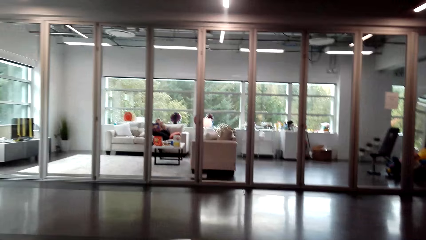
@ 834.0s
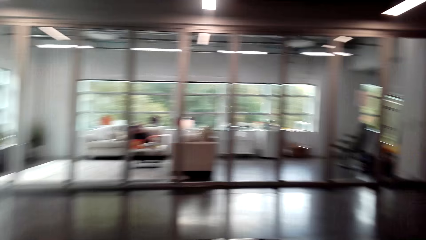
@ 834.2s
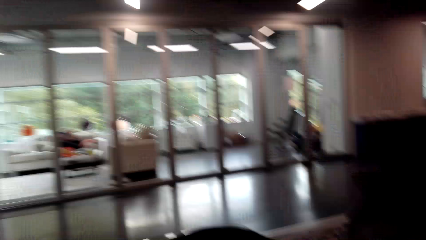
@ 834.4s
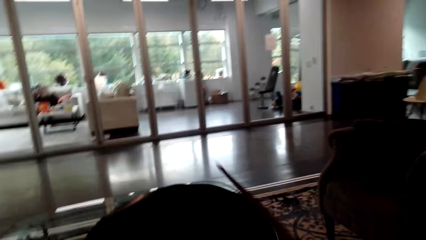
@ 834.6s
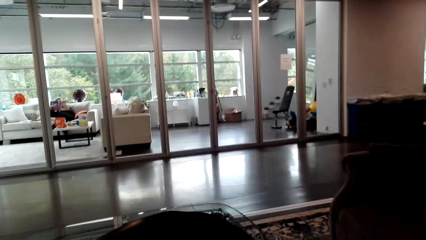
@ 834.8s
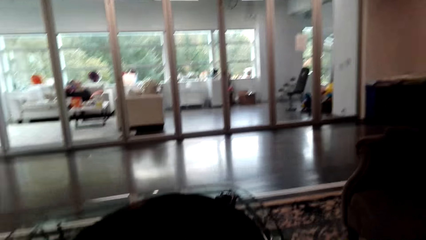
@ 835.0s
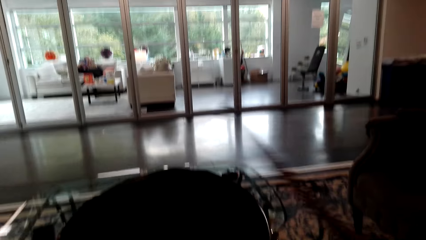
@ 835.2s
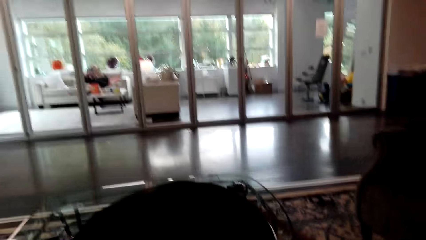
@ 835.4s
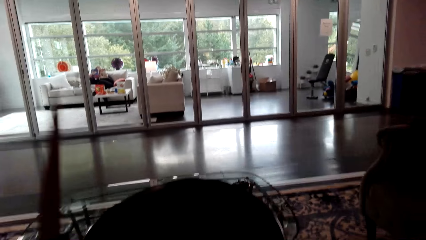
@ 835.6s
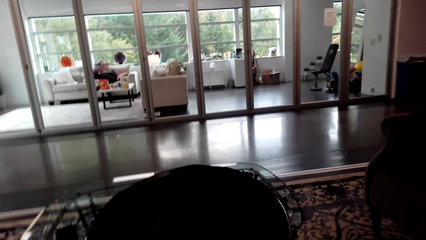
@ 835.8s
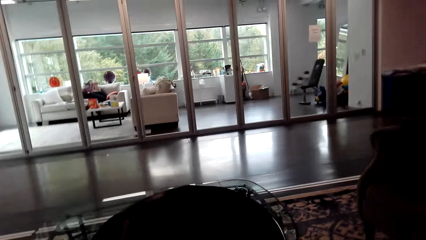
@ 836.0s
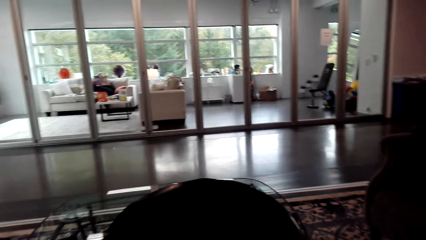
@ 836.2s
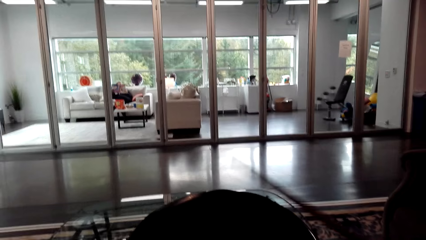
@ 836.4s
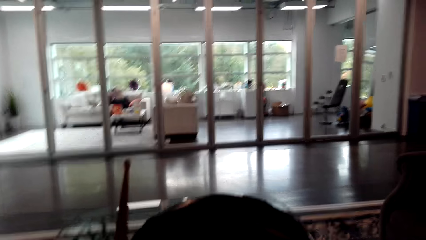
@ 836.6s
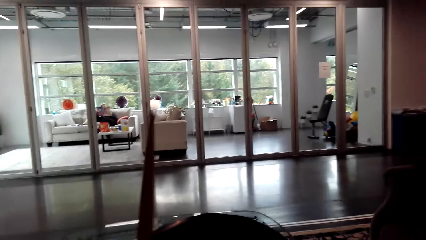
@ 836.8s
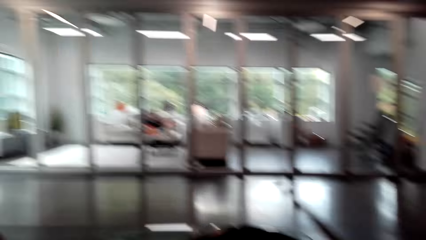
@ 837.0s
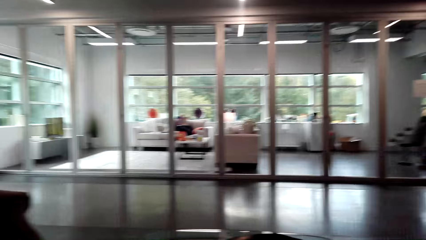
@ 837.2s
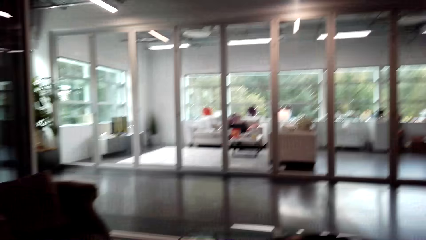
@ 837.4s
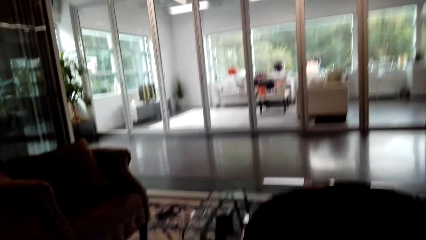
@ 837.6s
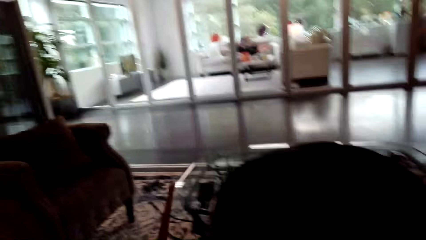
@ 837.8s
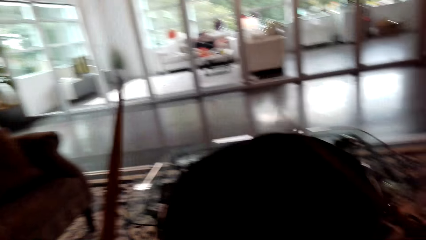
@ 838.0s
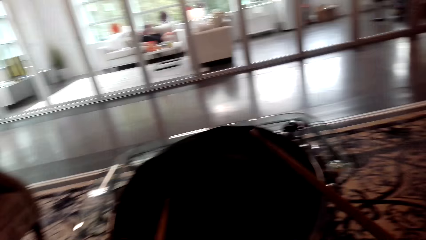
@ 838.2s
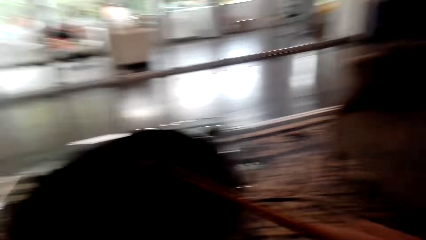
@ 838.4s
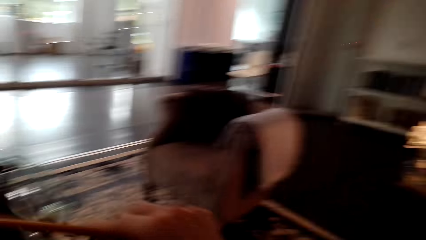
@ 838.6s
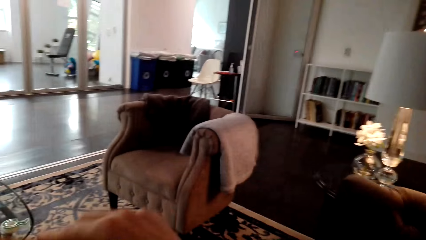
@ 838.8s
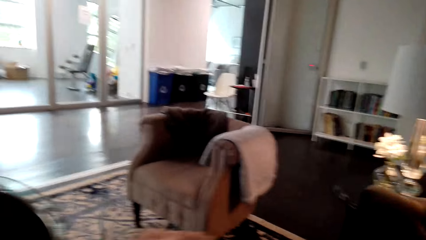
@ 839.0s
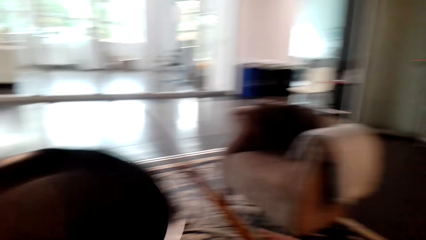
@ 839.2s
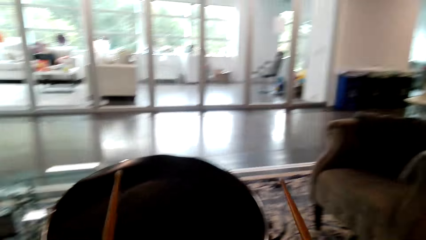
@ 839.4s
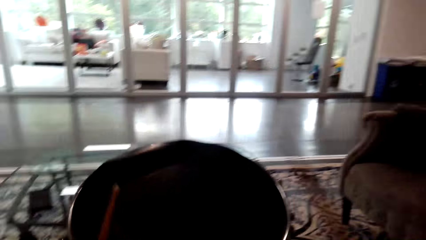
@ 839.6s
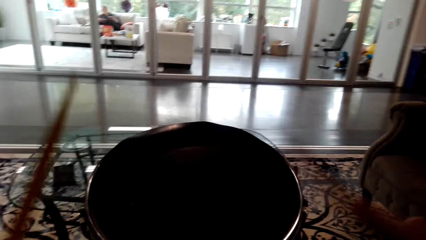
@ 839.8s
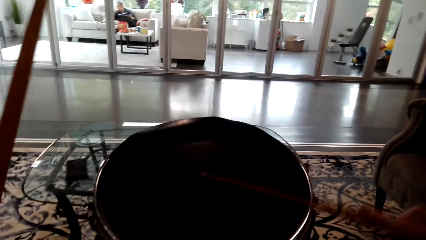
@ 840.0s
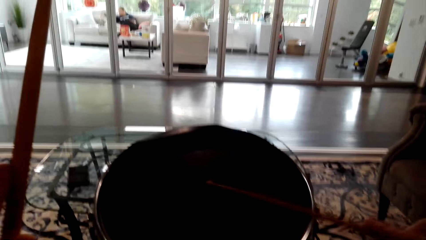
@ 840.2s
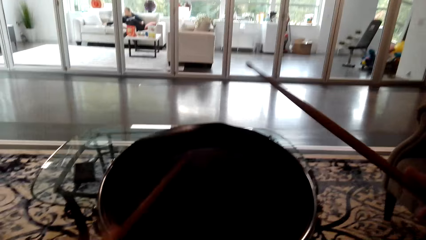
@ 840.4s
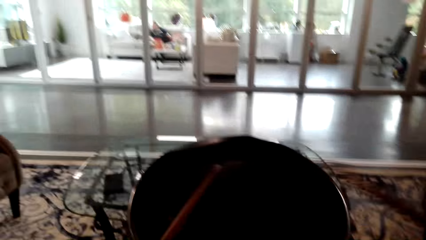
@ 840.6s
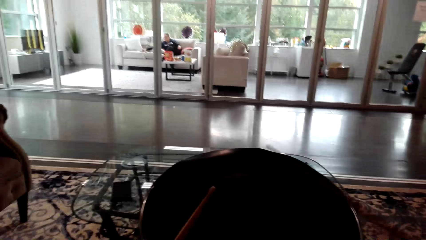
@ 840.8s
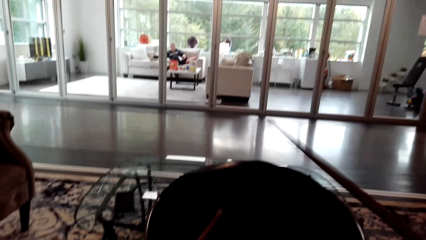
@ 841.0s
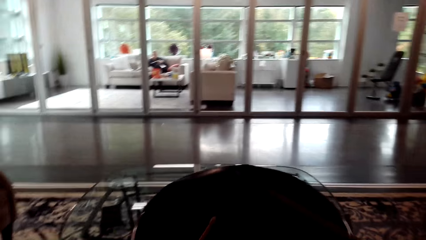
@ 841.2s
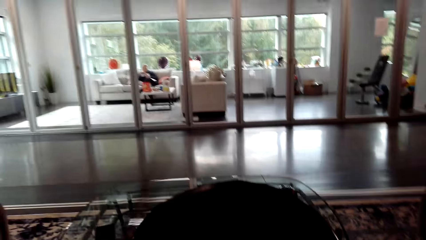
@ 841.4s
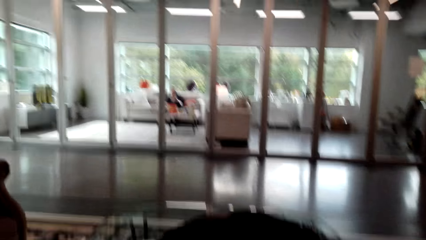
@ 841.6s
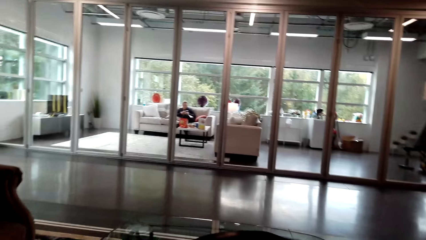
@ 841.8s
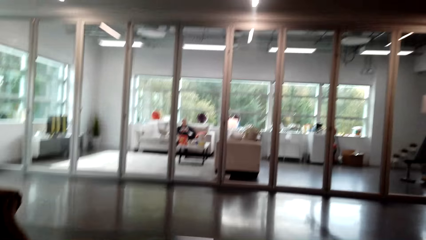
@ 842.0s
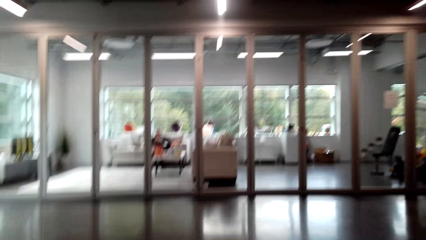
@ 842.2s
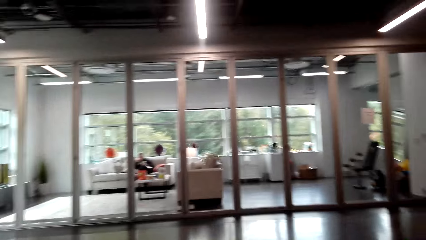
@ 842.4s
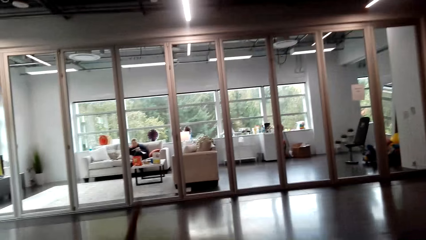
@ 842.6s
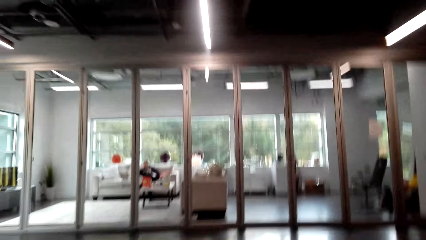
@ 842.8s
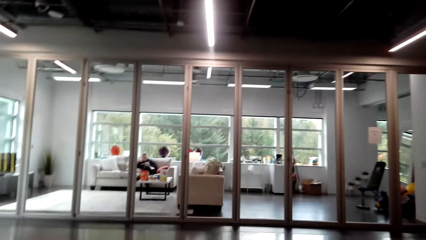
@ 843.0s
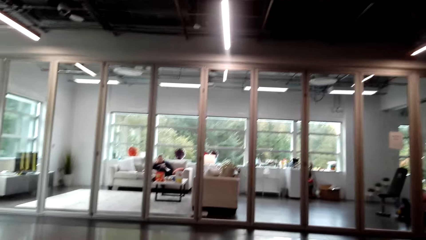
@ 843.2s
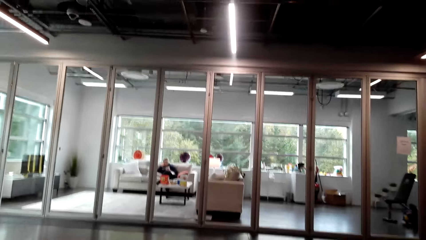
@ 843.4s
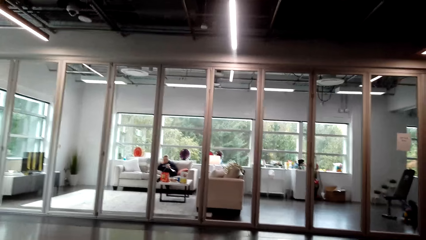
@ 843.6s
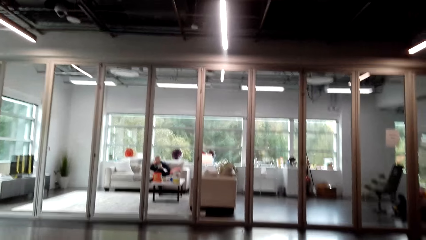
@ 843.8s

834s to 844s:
The camera wearer beats the drum. They look around.

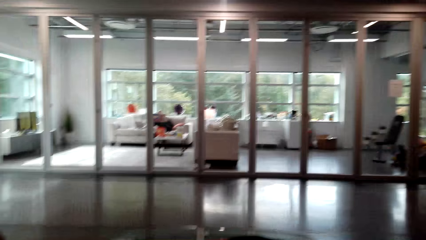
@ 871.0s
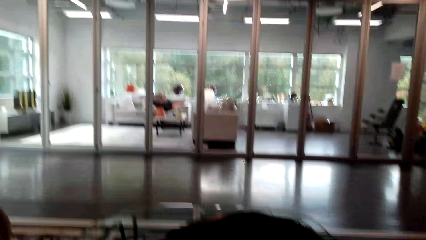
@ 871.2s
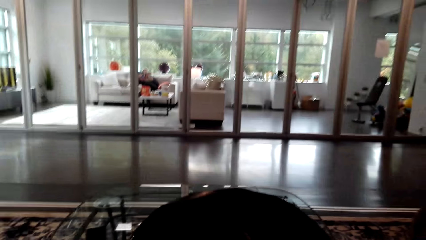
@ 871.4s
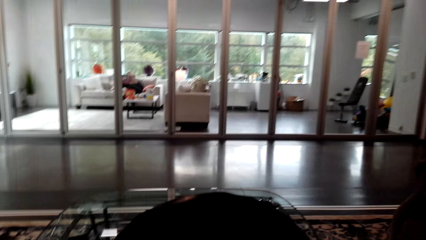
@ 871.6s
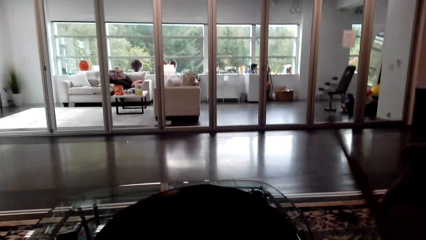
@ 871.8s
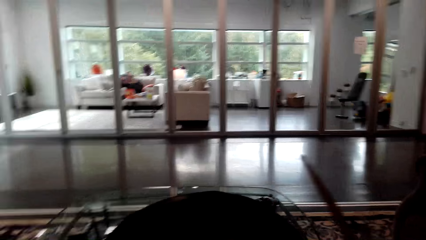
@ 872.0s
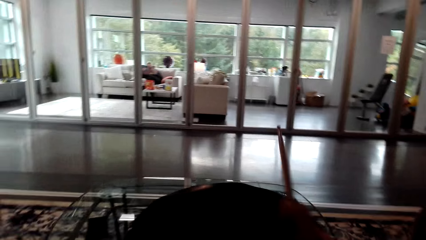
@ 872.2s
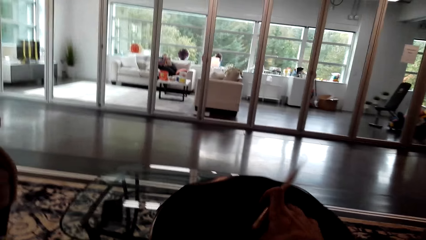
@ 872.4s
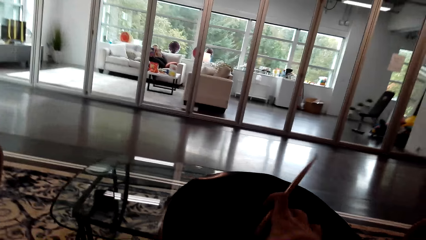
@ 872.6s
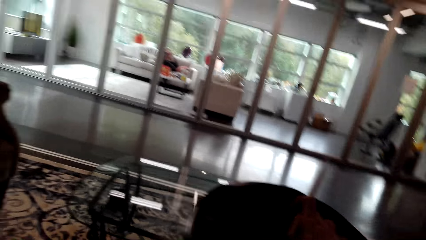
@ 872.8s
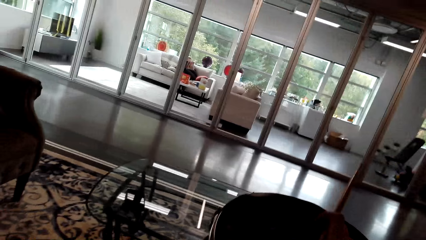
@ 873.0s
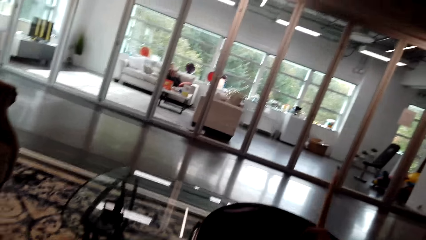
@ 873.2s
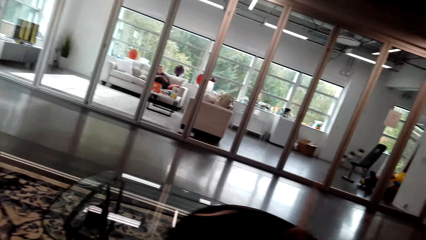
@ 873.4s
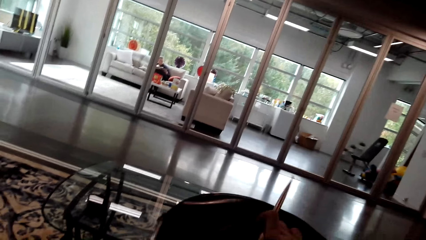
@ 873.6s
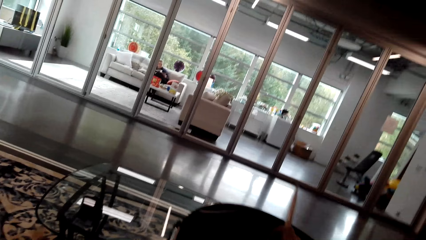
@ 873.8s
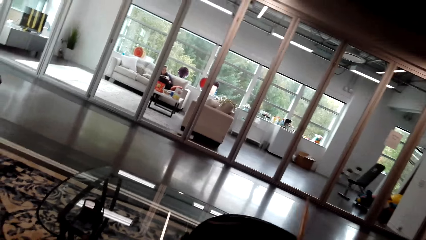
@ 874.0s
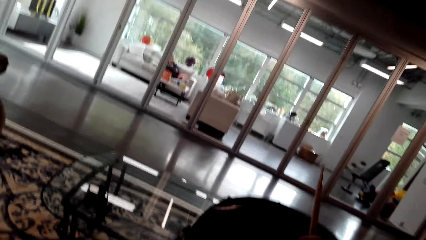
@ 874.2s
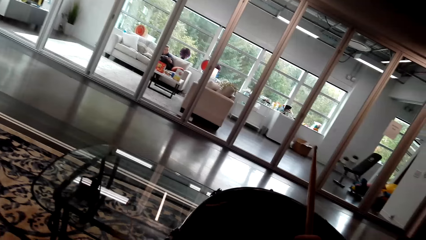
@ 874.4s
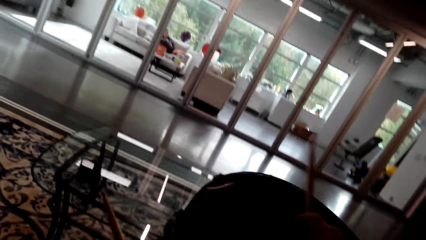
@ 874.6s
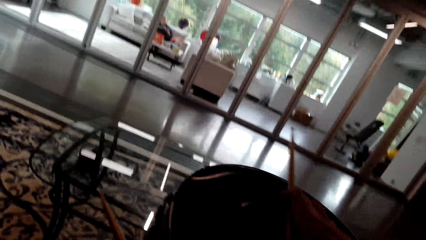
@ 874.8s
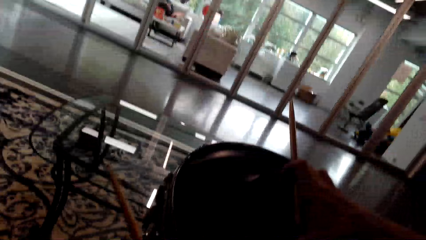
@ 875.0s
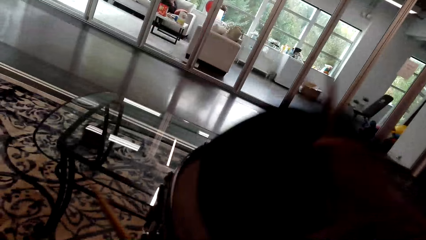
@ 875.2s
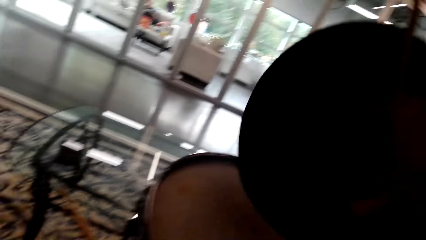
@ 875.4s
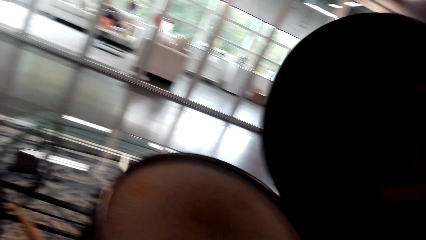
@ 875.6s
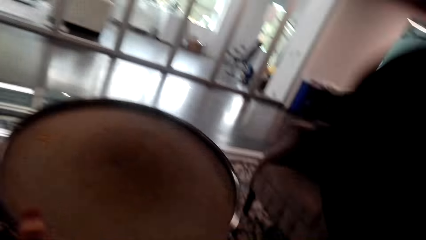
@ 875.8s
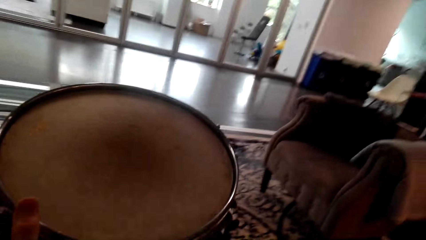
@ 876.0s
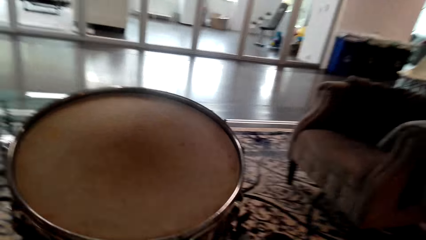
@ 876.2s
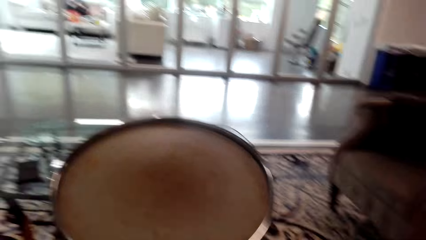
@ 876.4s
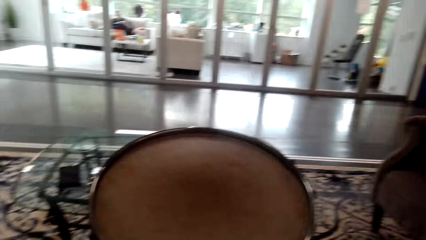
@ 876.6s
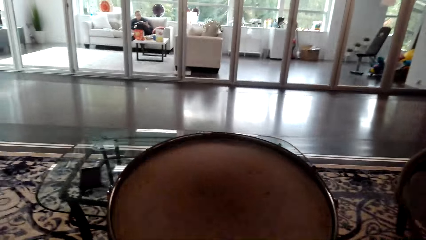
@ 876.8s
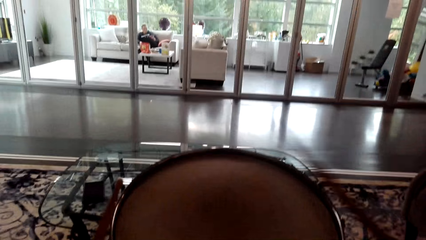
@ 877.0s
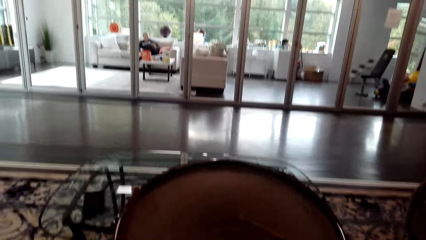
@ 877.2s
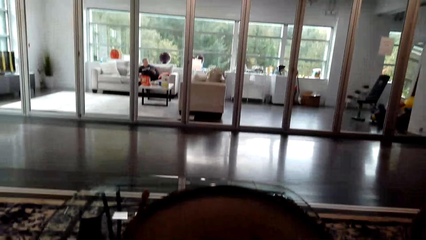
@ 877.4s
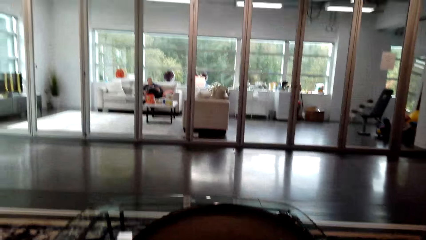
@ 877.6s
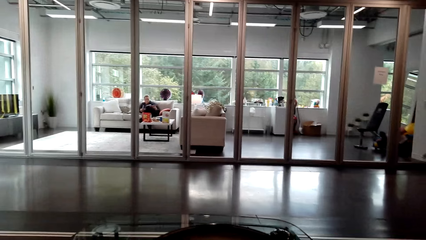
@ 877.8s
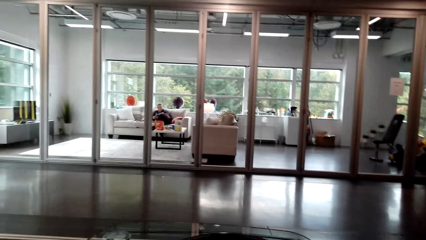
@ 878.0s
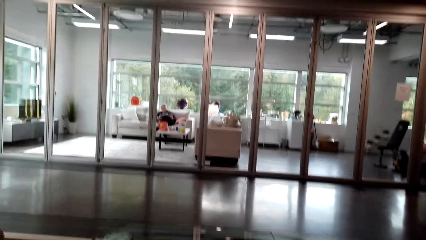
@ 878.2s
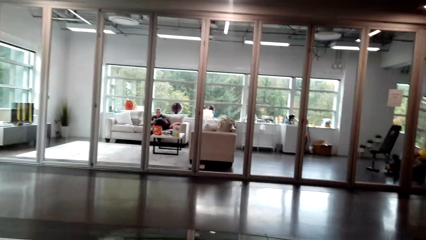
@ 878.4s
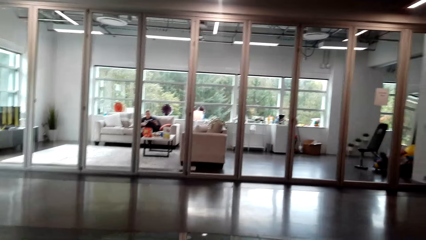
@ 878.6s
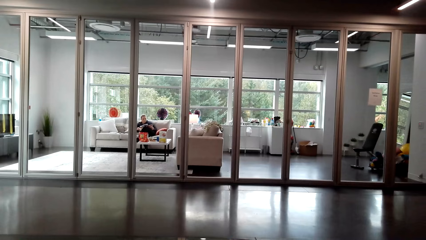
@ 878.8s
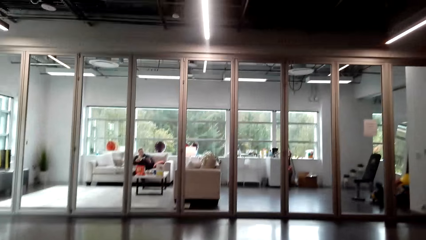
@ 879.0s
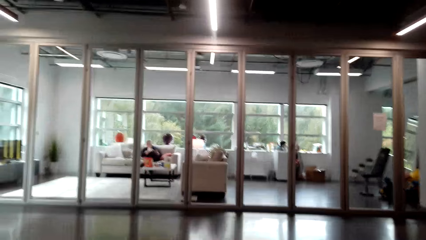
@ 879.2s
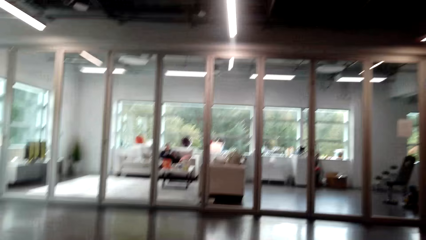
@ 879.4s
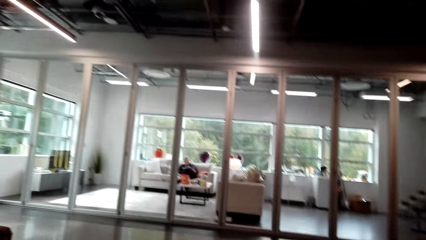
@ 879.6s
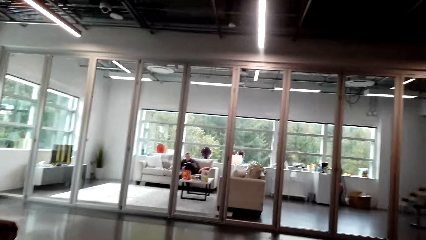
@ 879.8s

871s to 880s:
The camera wearer removes the bass drum head or drum shell cover. They remove the bass drum head again. They hold the drum. They put the drum shell cover down. They beat the drum. They play the drum set and shake their head rhythmically.
